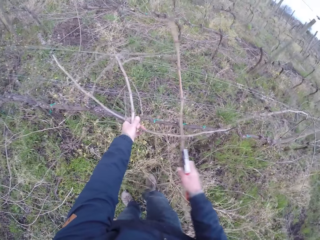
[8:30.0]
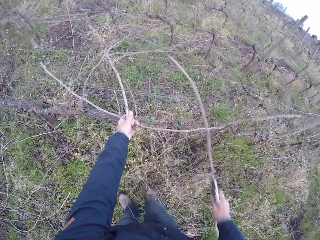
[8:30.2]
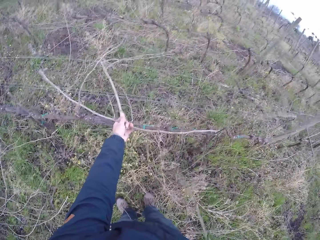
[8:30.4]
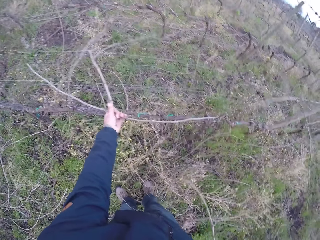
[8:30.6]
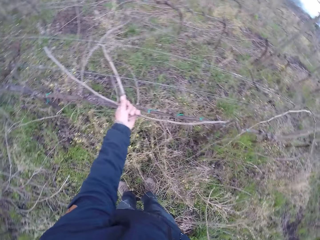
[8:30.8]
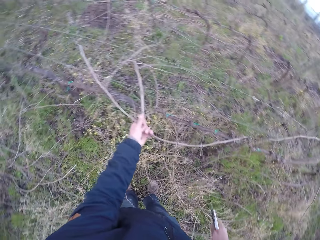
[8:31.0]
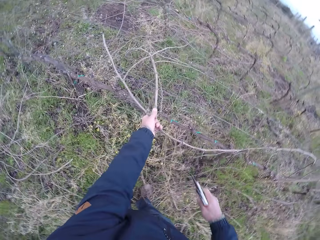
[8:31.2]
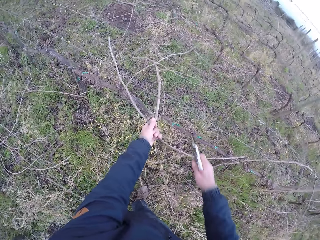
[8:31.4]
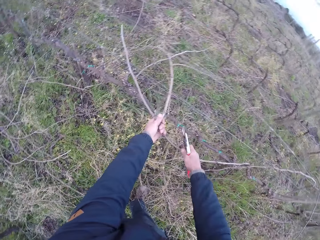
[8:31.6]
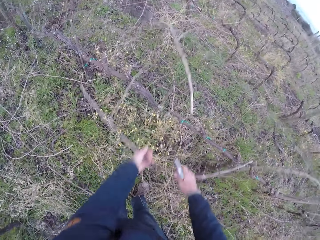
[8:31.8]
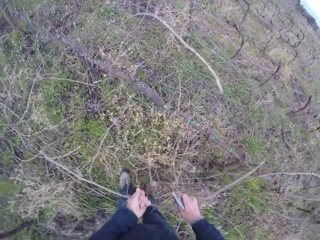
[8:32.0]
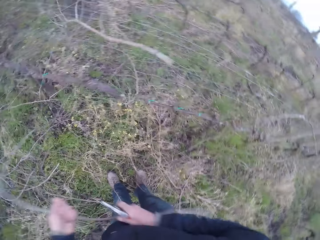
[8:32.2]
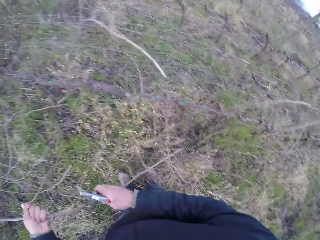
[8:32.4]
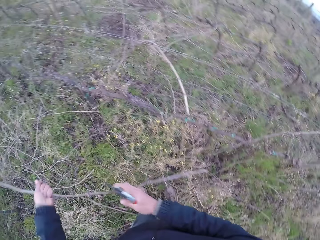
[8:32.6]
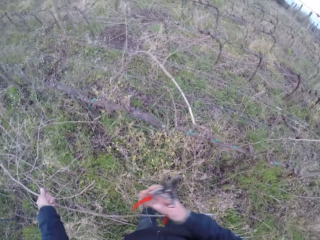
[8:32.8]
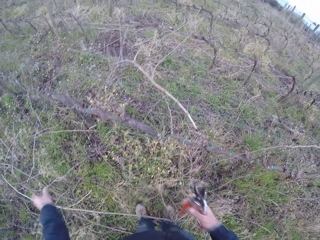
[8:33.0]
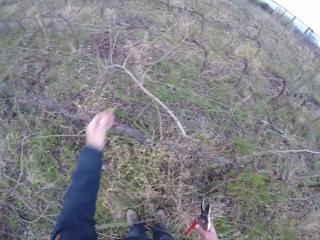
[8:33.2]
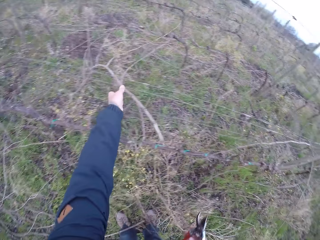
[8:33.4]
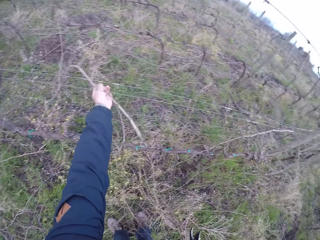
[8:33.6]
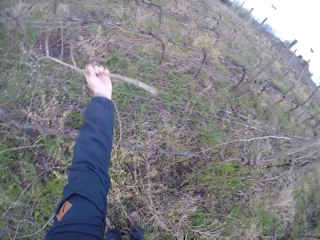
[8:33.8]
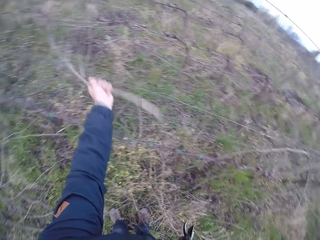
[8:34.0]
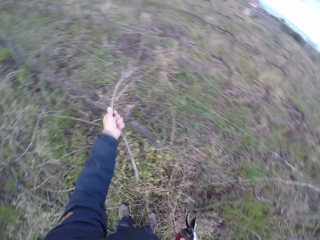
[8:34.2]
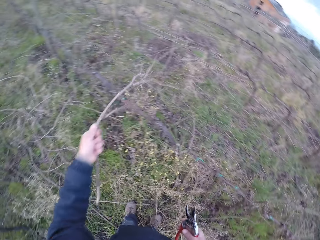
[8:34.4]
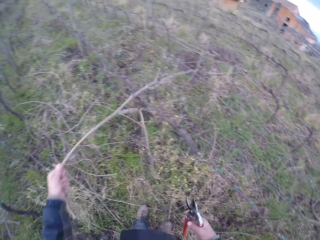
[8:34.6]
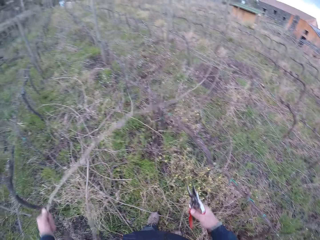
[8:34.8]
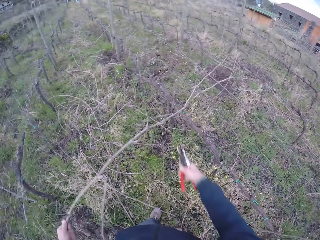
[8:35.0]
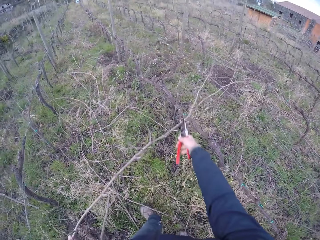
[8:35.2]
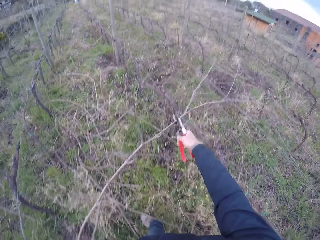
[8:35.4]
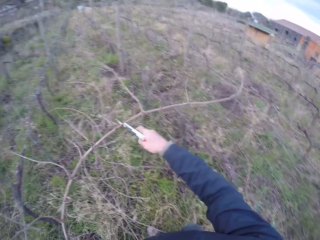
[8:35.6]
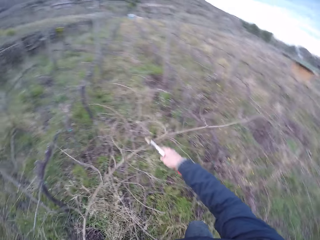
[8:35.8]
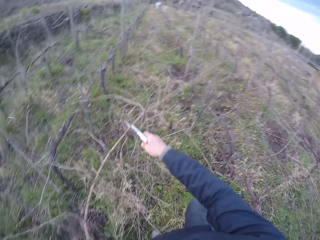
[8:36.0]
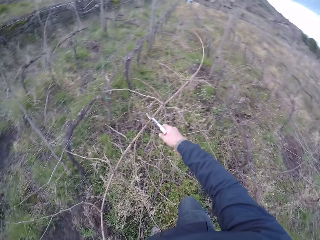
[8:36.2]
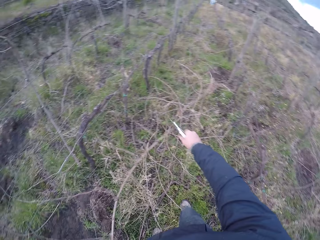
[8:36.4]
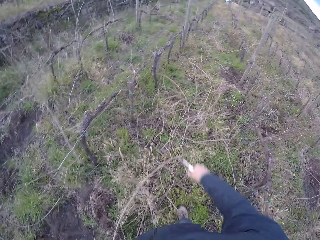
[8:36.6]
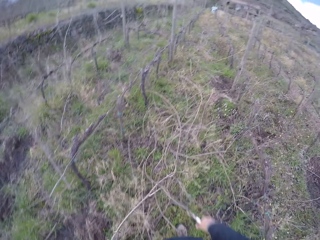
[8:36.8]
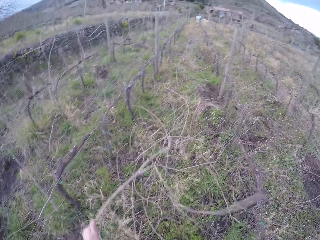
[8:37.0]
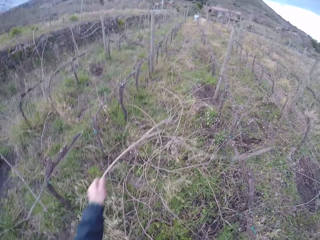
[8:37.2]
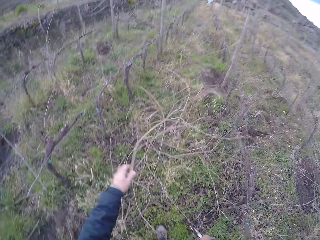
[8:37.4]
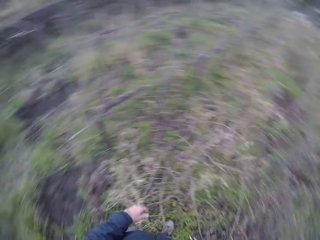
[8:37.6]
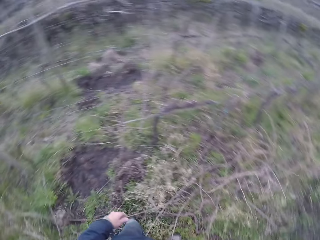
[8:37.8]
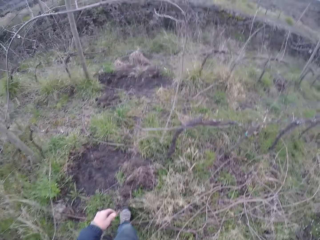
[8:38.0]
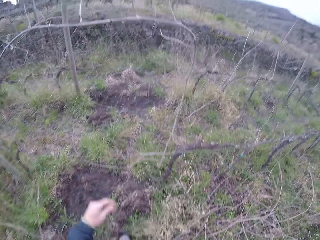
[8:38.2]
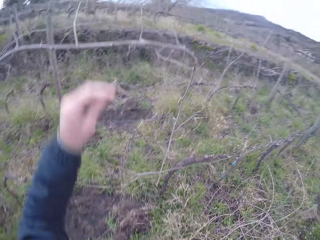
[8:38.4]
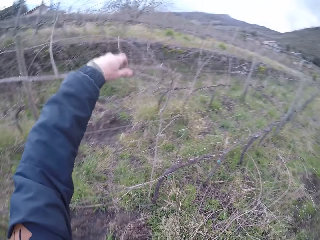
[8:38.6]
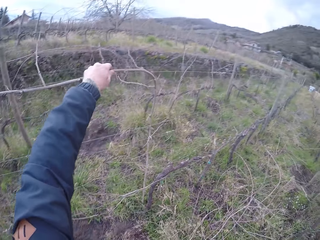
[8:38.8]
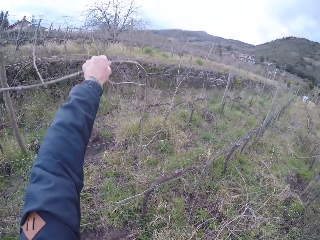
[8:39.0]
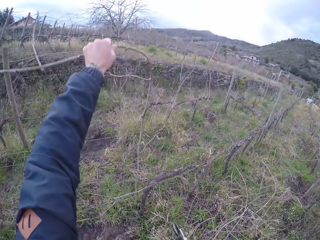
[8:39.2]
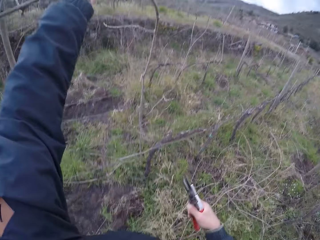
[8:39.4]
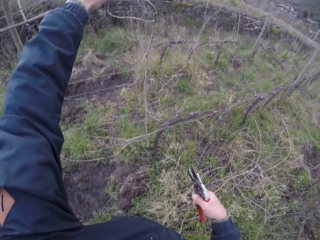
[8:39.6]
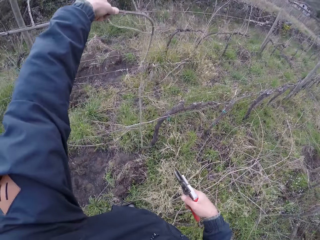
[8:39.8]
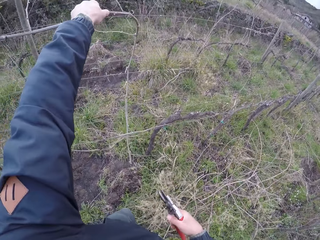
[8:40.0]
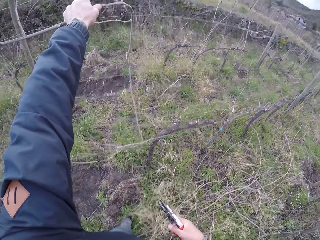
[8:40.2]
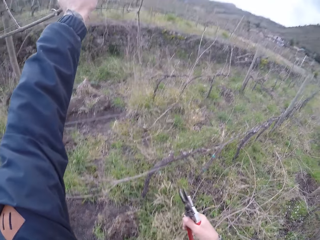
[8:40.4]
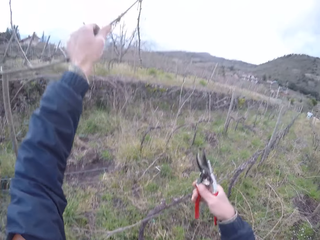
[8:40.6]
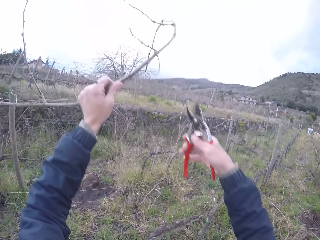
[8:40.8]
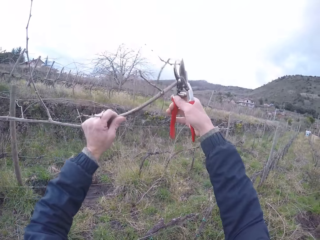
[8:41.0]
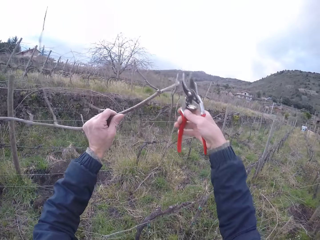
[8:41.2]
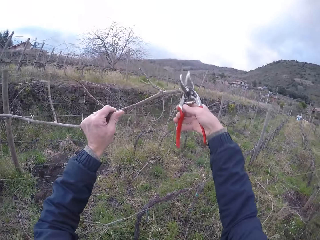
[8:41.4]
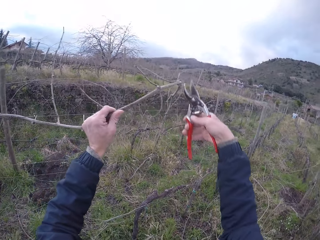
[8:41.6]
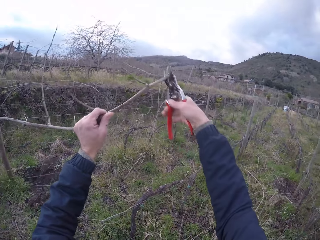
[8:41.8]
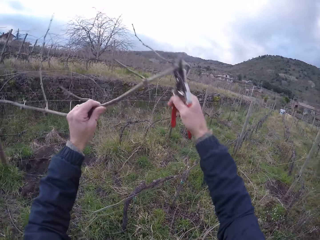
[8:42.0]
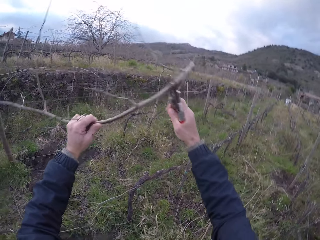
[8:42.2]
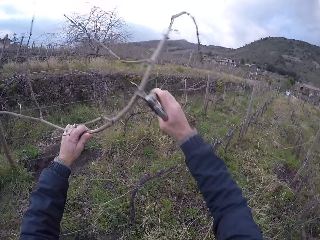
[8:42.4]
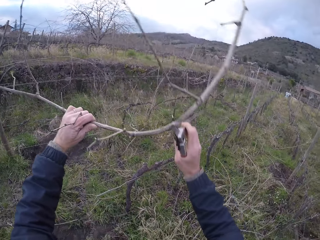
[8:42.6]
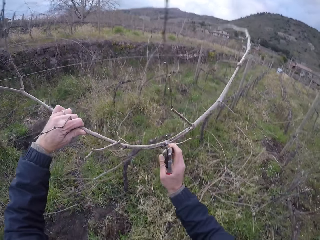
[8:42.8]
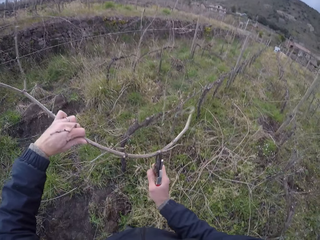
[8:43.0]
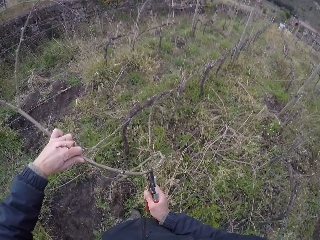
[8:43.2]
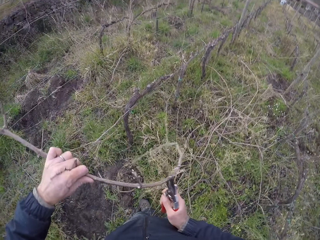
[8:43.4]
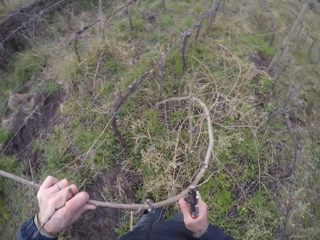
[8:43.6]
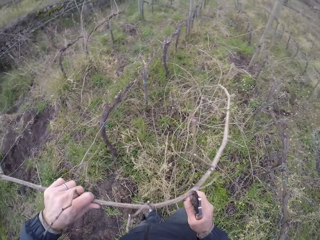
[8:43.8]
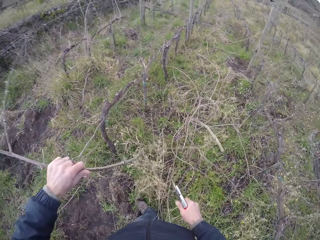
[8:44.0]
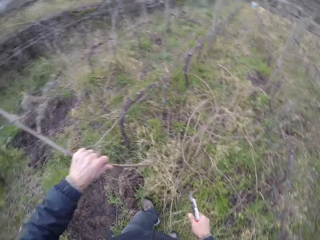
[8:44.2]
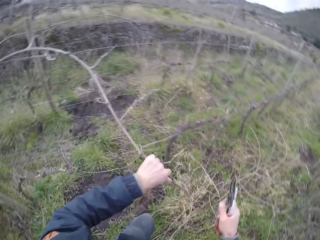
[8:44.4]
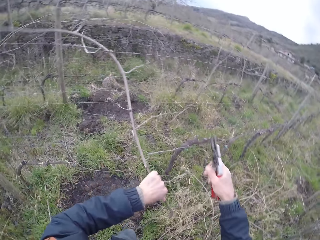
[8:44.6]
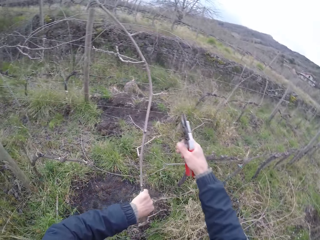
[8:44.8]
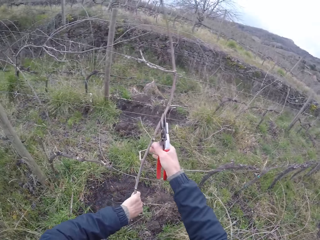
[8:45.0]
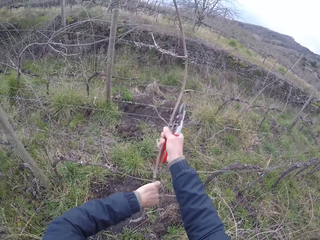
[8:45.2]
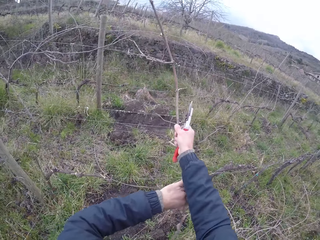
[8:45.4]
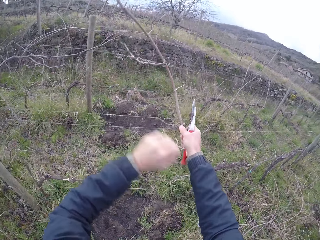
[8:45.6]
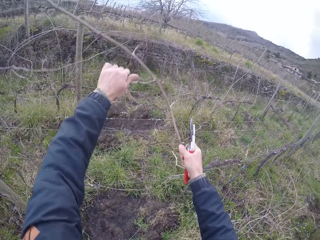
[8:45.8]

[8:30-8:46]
The camera wearer holds some twig with his left hand. He cuts the wood with the pliers, drops the wood, and picks up the wood. He removes the bunch of twig from the barb wire with both hands. He drops the bunch of twig on the floor with his left hand. He picks up the wood. He holds the twig with his left hand. He cuts the wood with the pliers. He removes the bunch of twig from the barb wire with the pair of secateurs with his right hand. He drops the twig on the floor with his left hand. He picks up the wood. He holds the twig with his left hand. He cuts the twig with the pair of secateurs with his right hand.

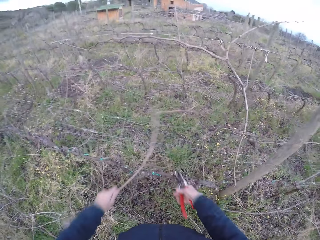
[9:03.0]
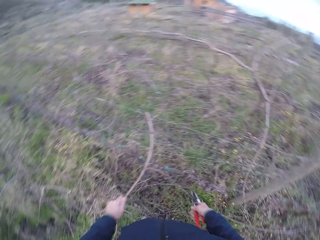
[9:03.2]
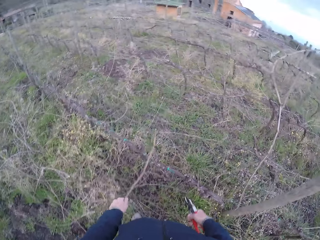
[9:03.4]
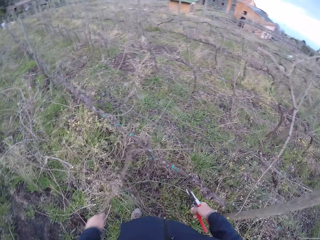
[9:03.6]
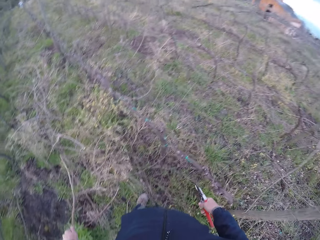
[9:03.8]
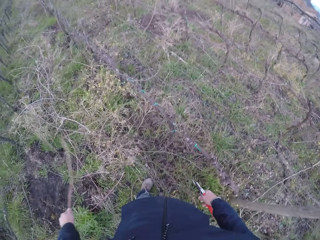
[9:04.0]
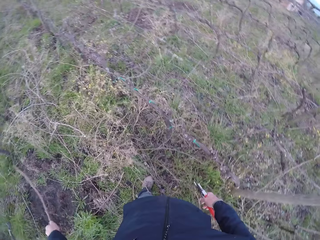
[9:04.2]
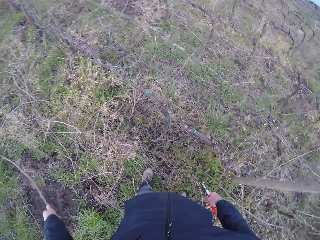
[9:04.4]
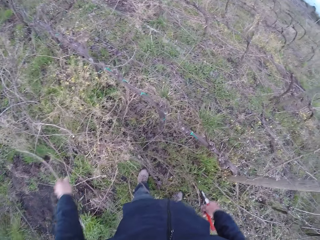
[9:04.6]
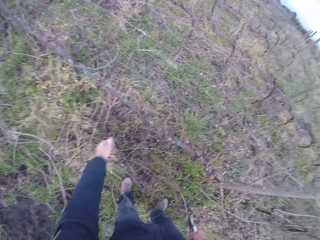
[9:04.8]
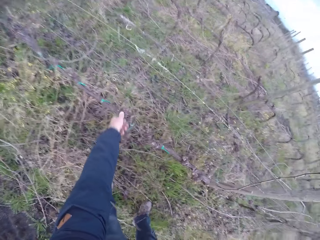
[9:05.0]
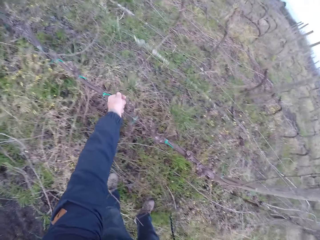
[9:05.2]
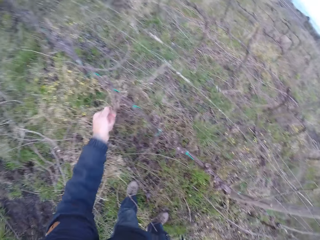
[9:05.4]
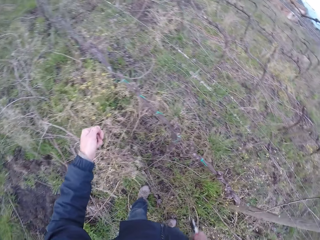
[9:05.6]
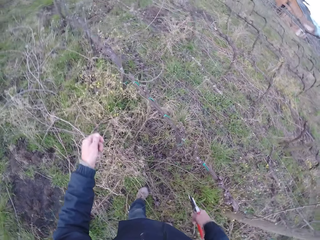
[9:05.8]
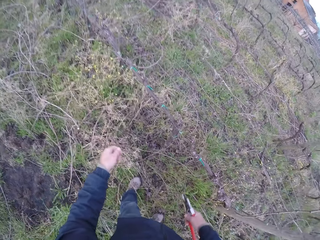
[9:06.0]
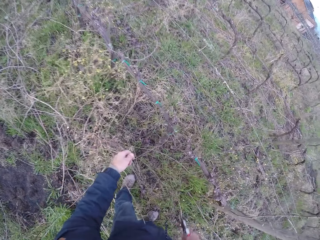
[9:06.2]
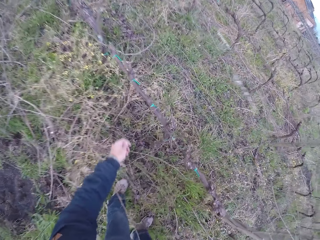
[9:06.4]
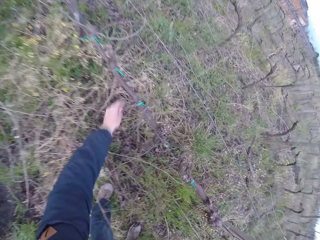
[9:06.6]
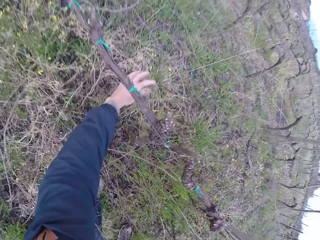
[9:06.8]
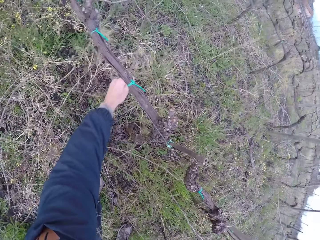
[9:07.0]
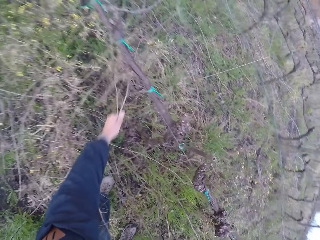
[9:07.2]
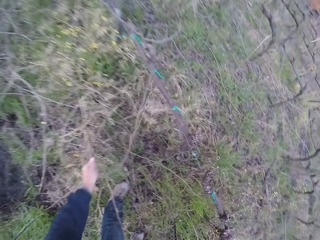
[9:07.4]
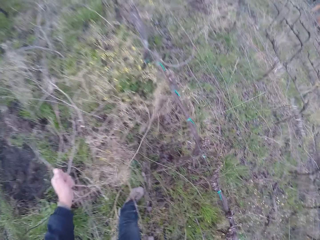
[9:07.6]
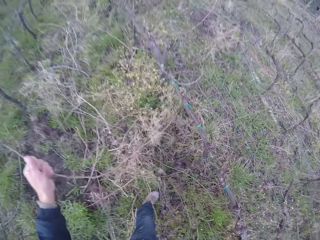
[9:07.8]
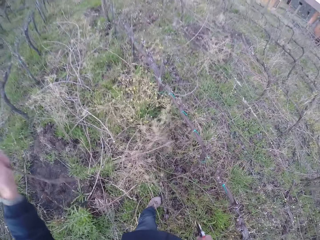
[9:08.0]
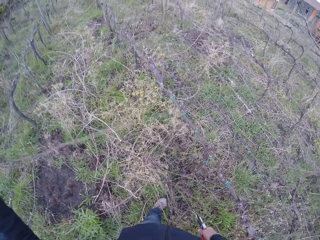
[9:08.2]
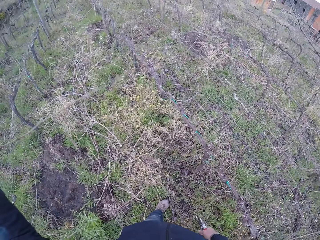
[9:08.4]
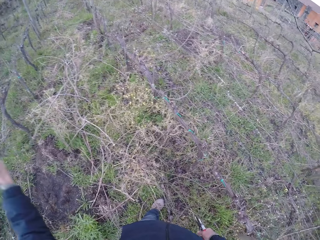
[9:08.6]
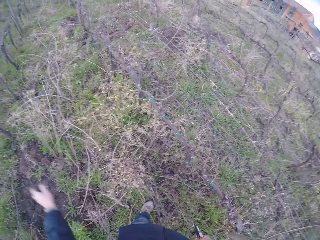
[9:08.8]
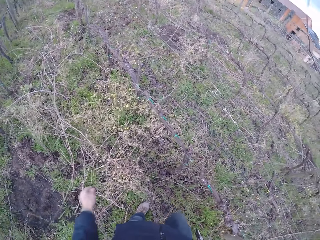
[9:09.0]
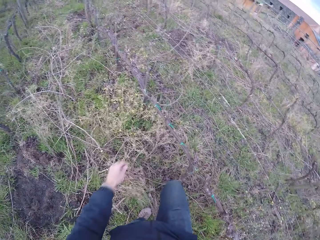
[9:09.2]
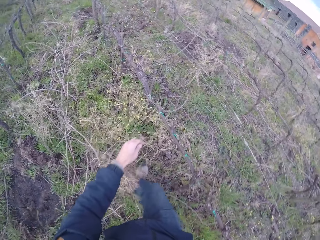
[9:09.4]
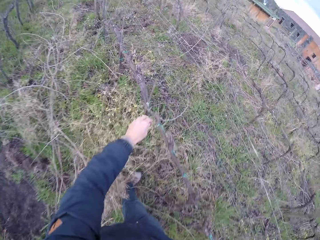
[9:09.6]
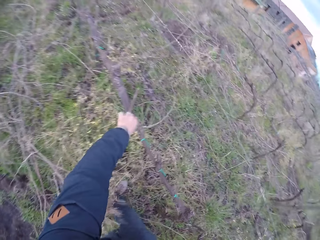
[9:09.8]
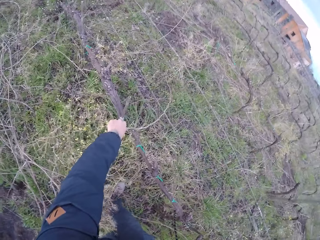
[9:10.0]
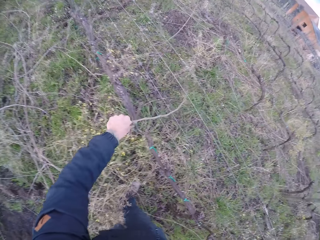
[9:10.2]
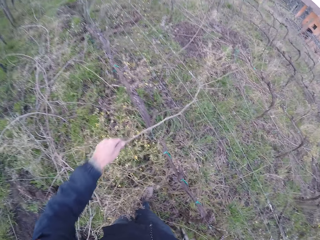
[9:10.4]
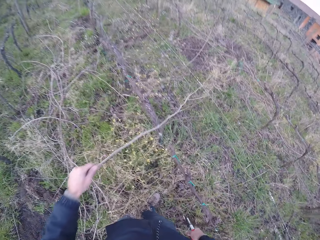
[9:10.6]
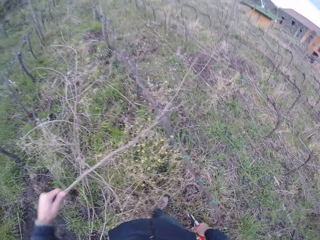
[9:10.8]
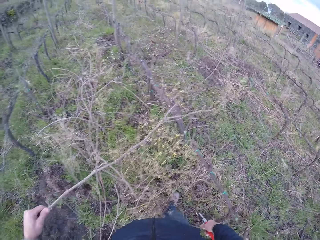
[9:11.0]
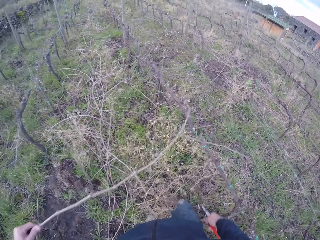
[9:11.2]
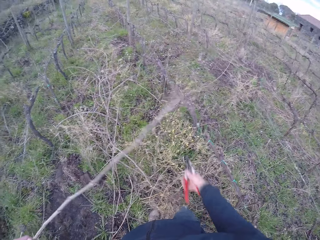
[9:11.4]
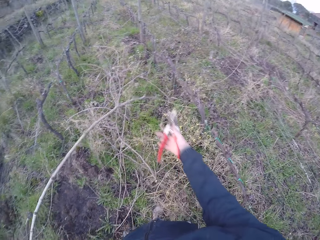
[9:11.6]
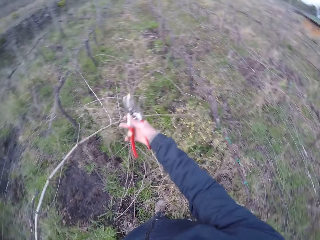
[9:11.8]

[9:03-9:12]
The camera wearer drops the twig on the floor with his left hand. He picks up the wood. He holds the twig with his left hand. He drops the twig on the floor with his left hand. He picks up the twig with his left hand.
